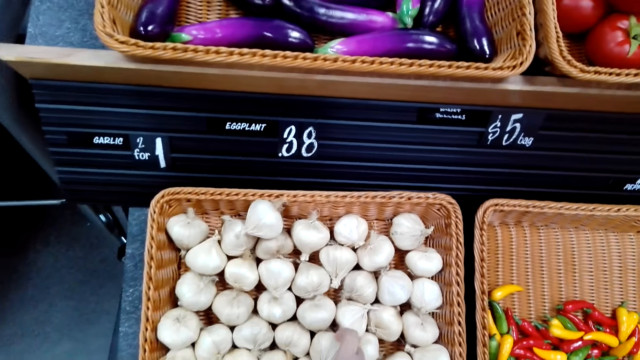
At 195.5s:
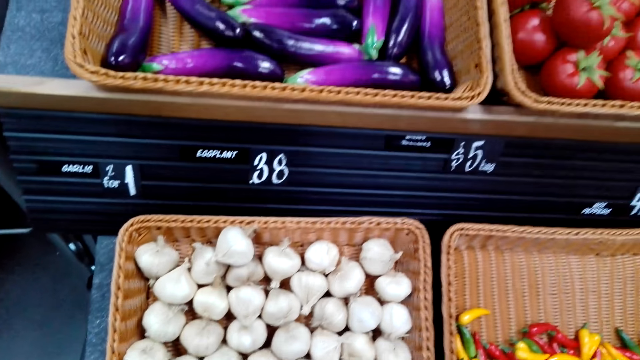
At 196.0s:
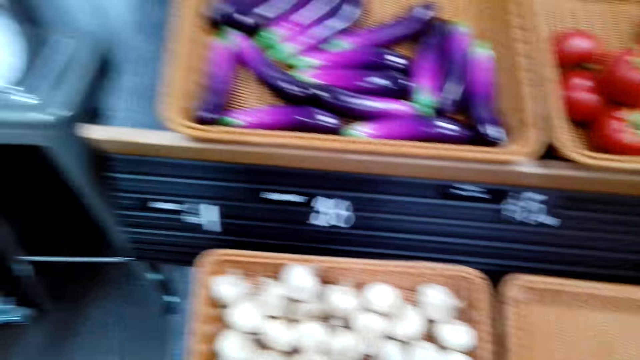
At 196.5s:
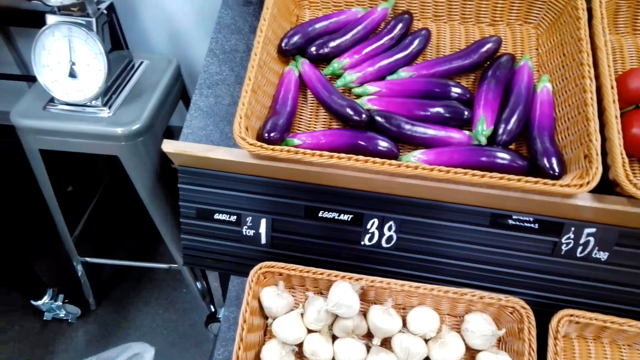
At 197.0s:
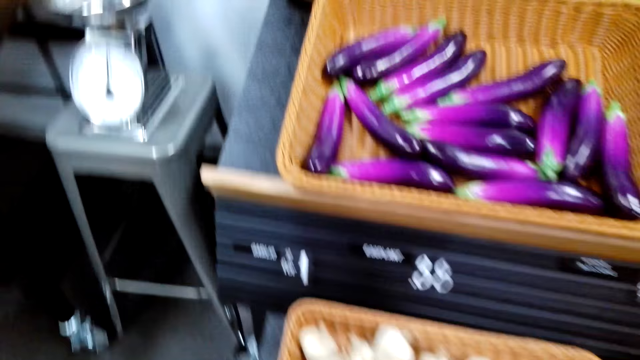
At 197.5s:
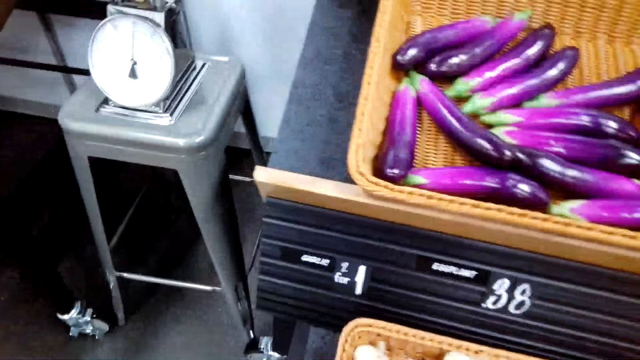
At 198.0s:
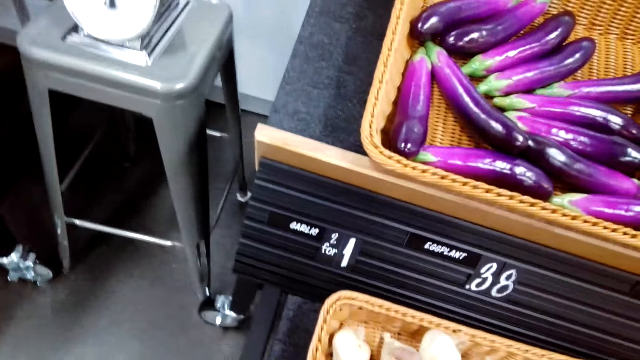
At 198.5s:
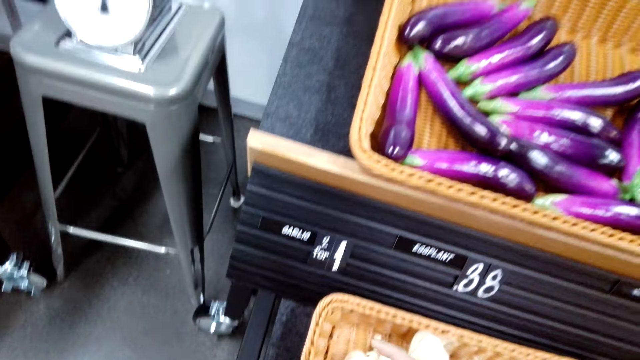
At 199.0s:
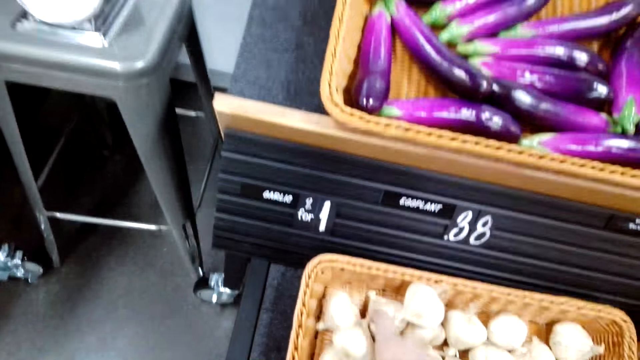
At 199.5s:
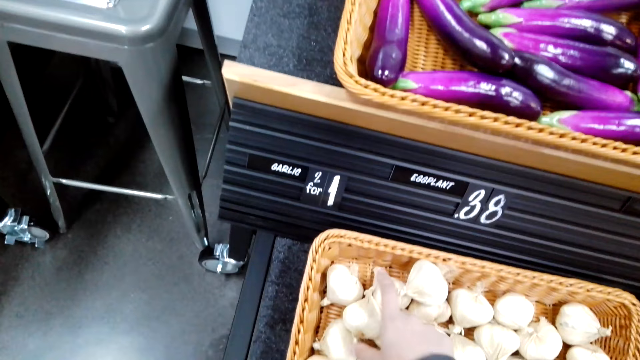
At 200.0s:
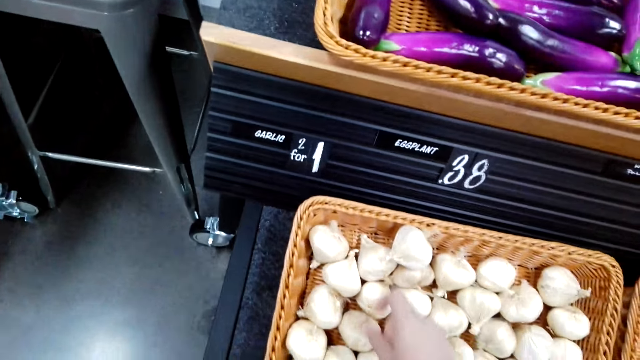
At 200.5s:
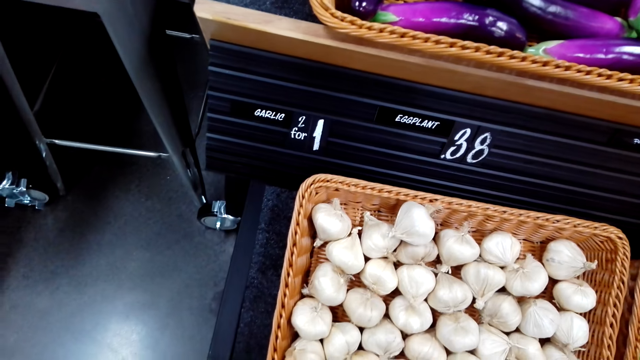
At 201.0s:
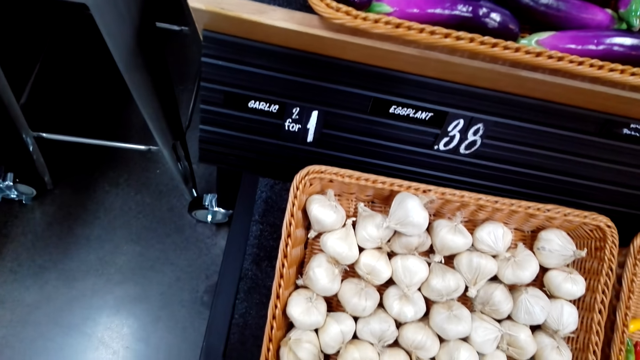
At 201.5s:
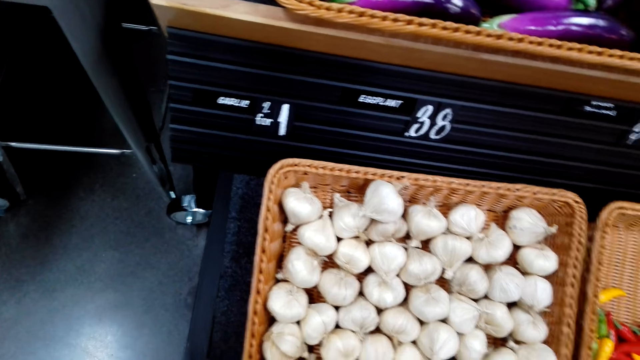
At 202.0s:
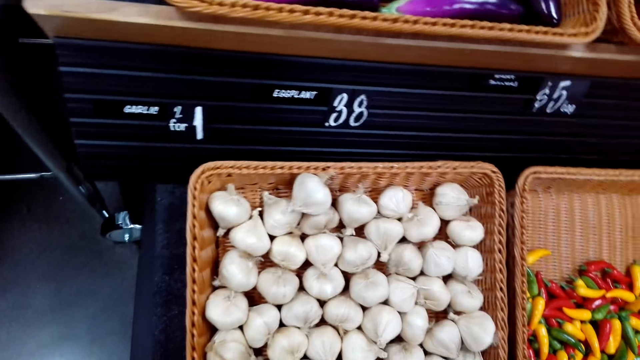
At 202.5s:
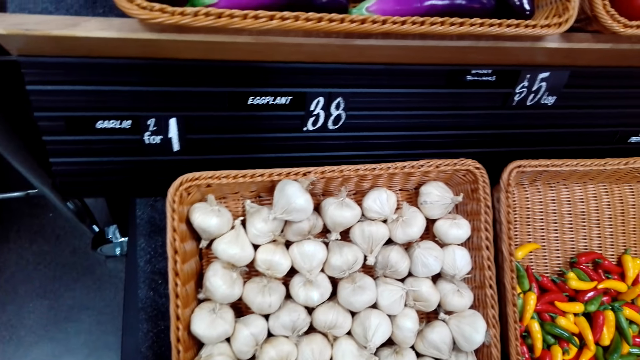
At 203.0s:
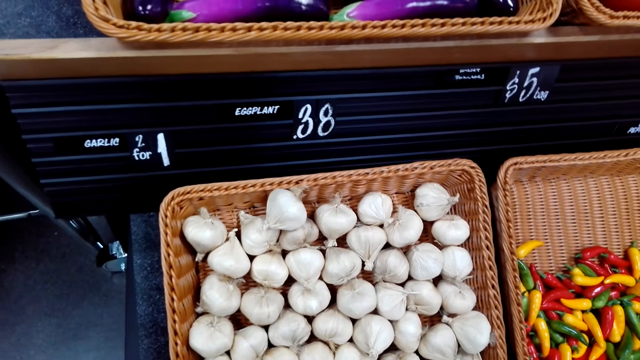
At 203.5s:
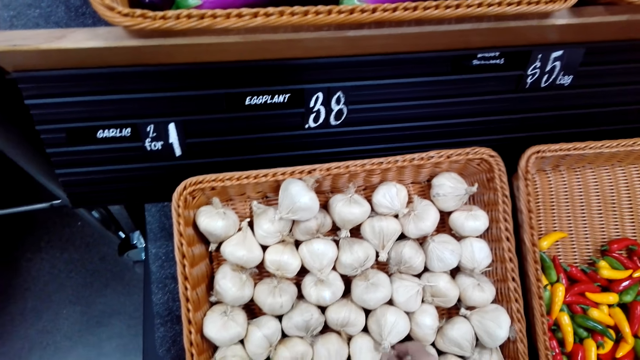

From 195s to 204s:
The camera wearer puts garlic on the tray. A person checks some garlic onion. The camera wearer checks the garlic in the tray.

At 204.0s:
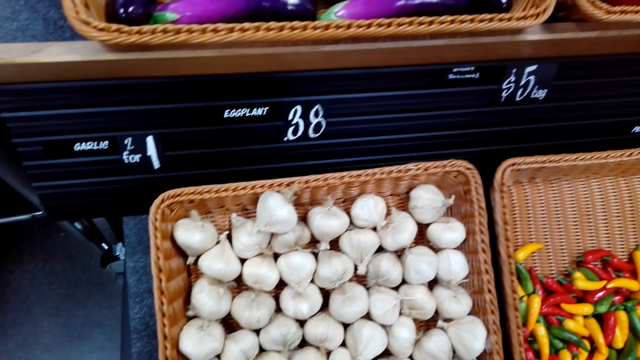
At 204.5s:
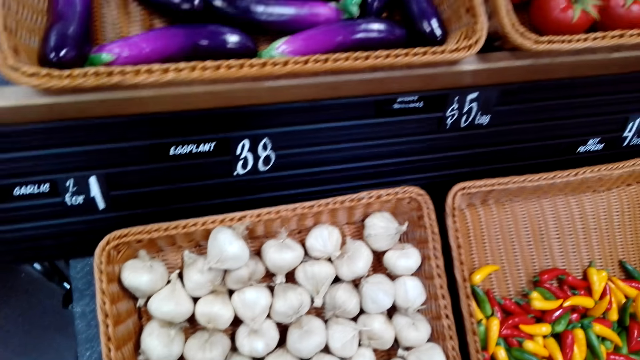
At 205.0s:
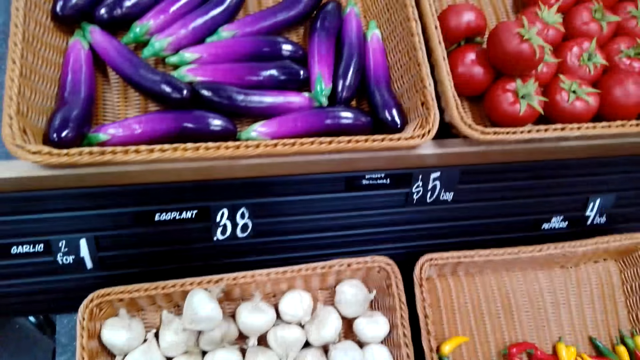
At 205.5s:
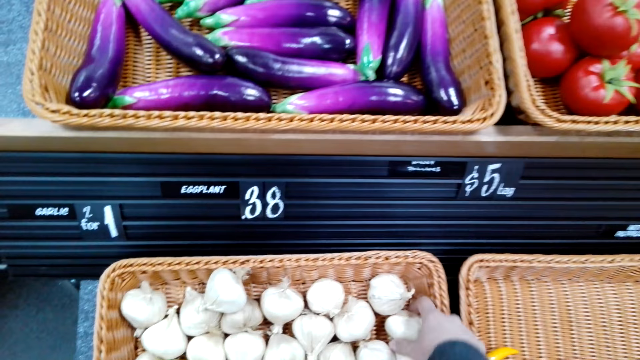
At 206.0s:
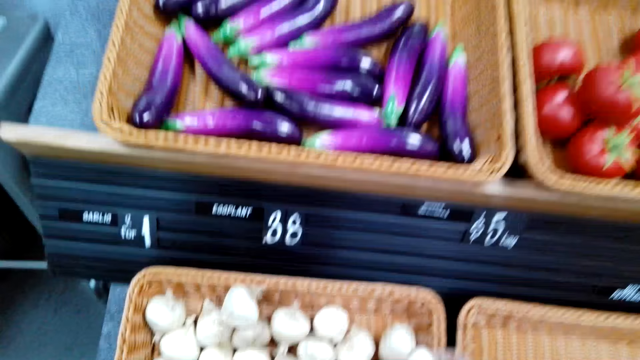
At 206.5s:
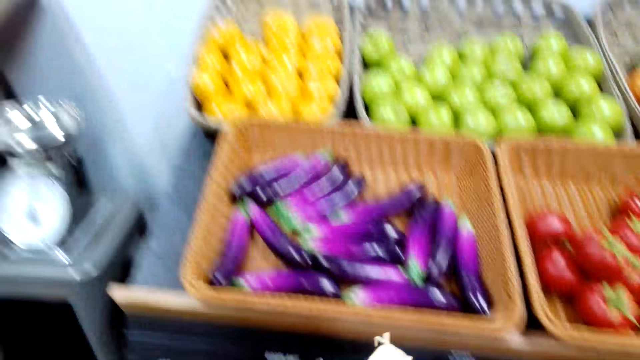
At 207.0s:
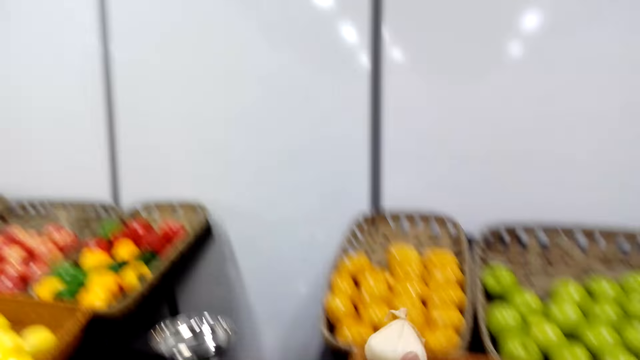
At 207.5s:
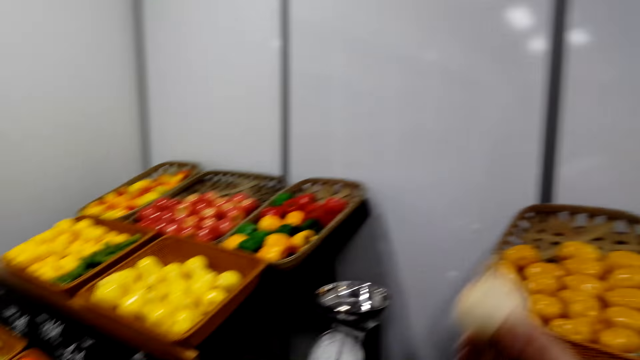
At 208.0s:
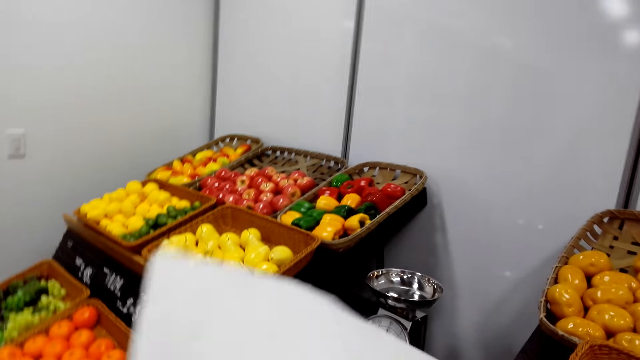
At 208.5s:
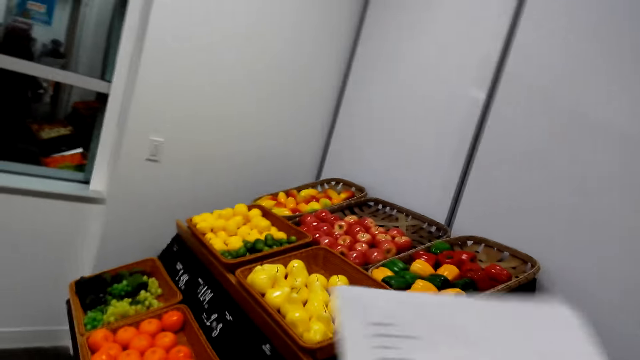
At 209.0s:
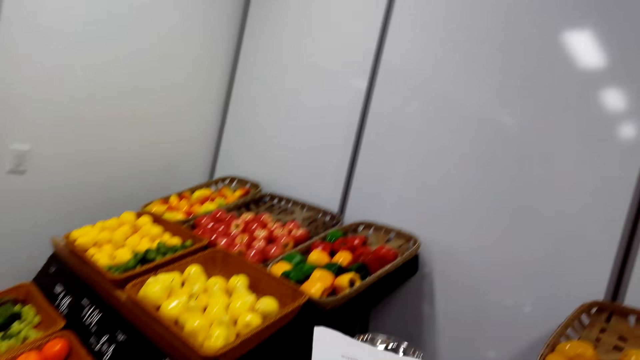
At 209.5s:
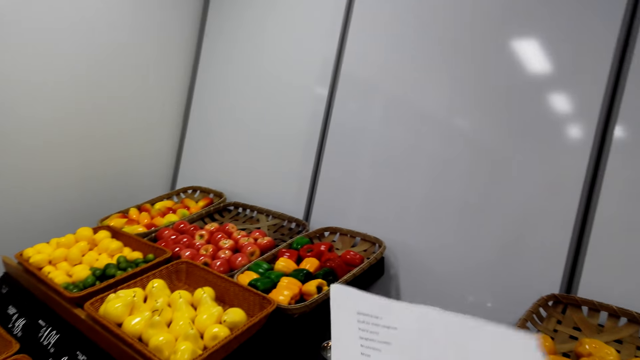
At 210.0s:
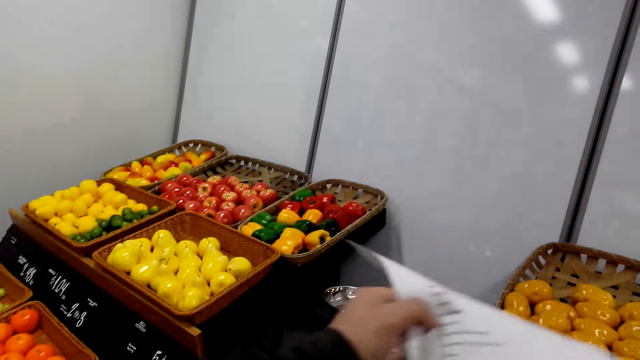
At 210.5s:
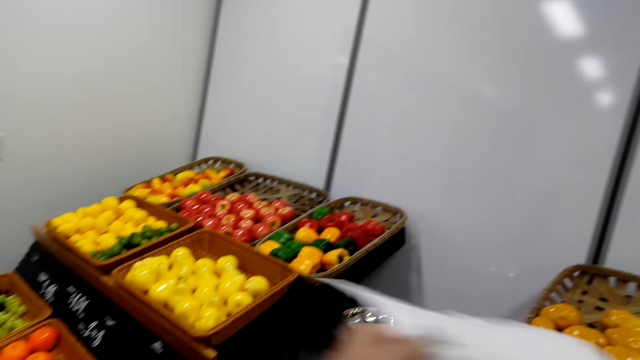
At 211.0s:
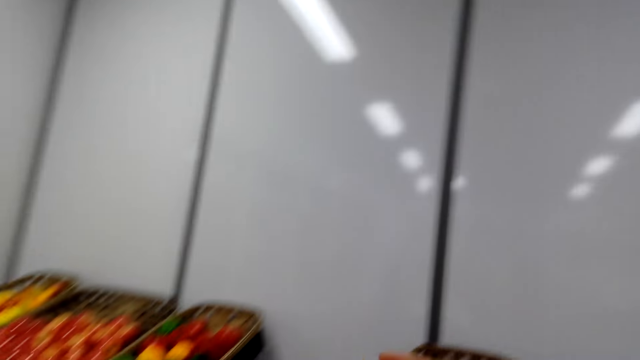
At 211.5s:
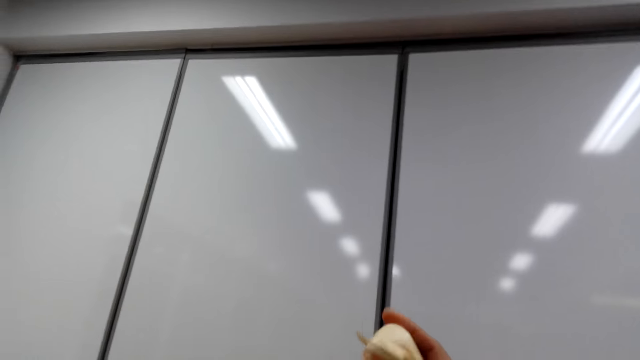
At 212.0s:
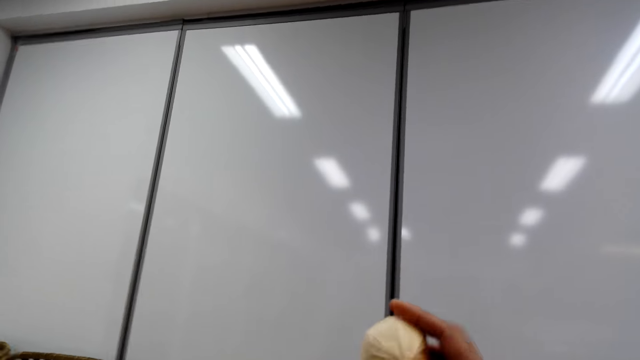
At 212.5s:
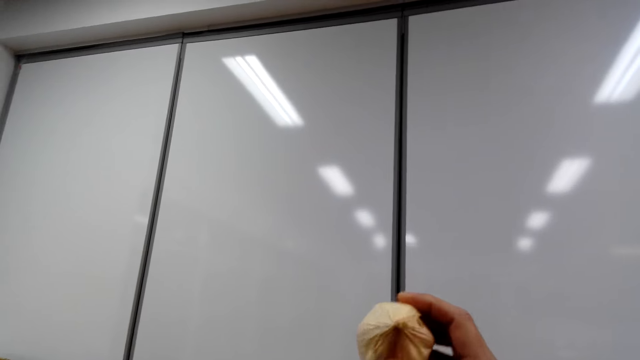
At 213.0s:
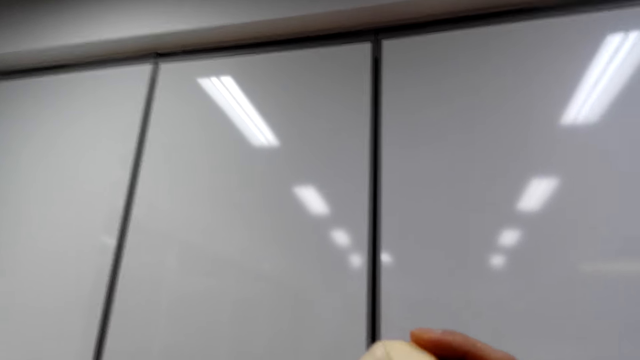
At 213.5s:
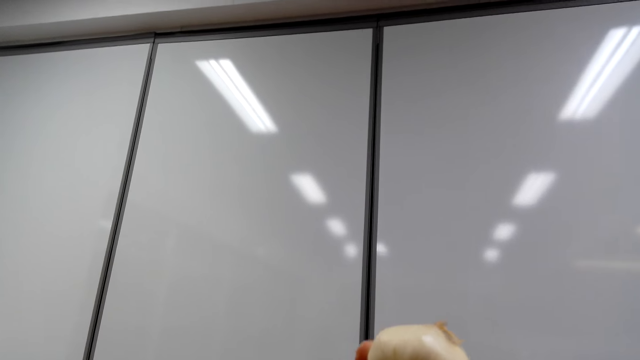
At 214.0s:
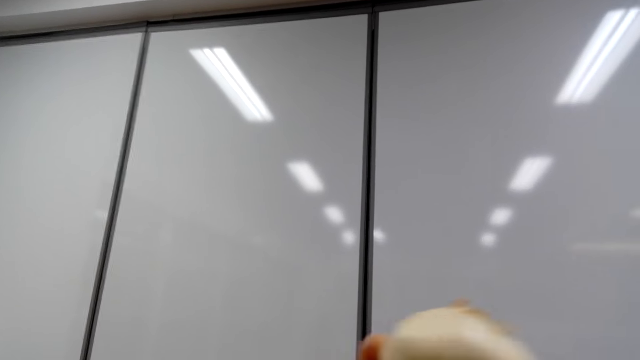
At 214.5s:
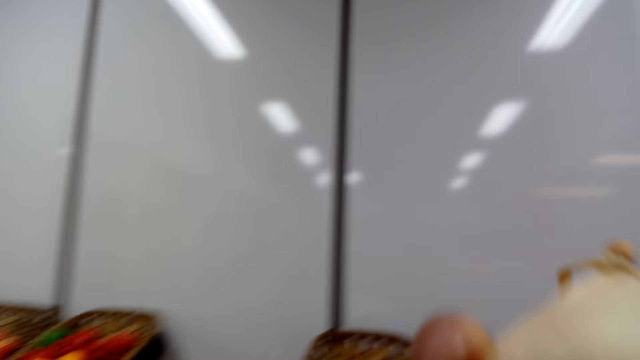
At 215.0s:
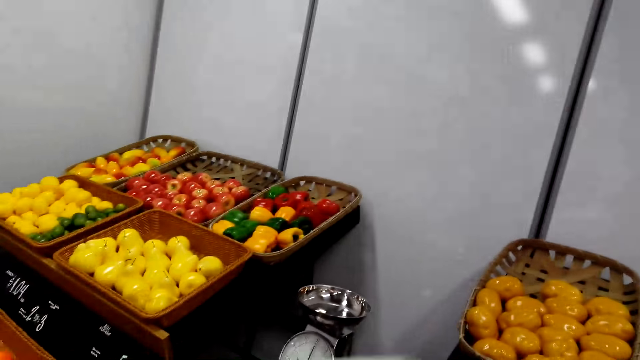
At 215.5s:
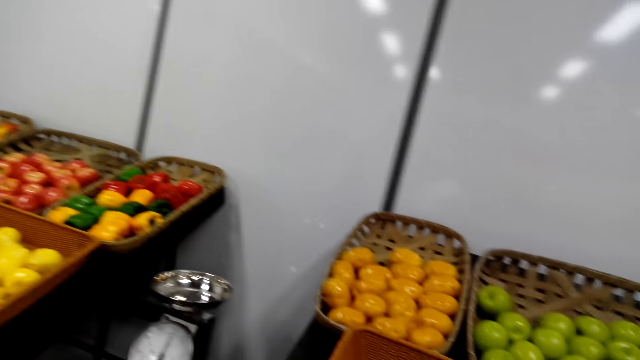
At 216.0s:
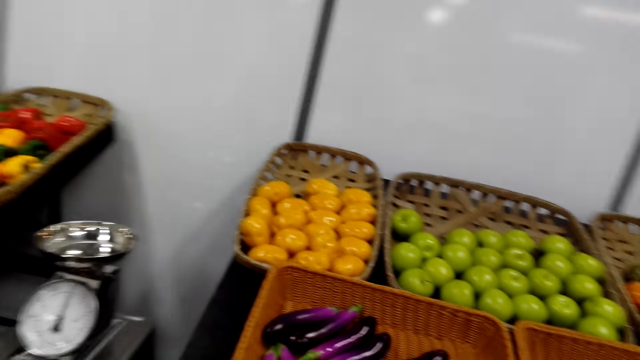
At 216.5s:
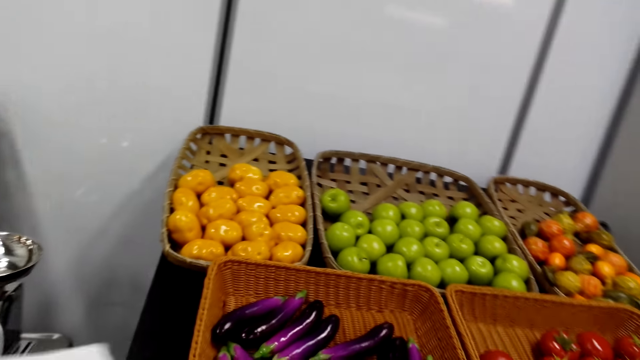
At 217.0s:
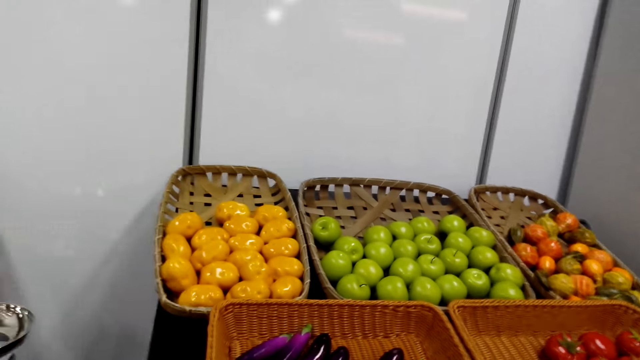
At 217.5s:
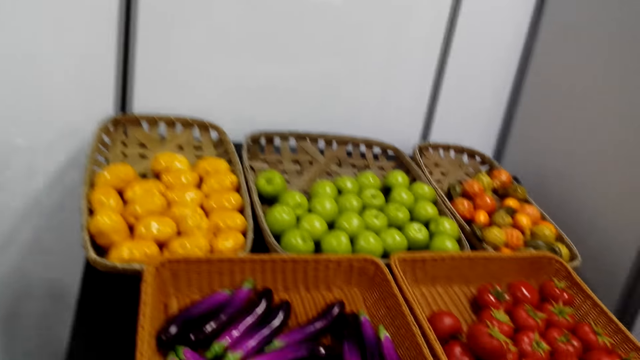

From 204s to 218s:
The camera wearer picks up garlic in the tray. They check the garlic in hand.
